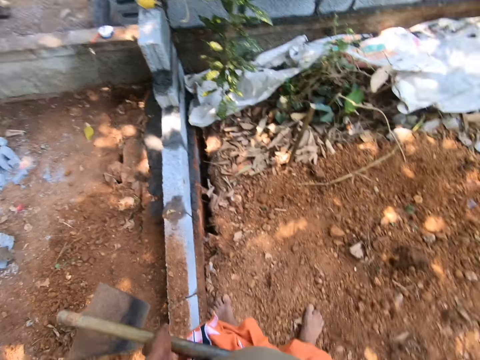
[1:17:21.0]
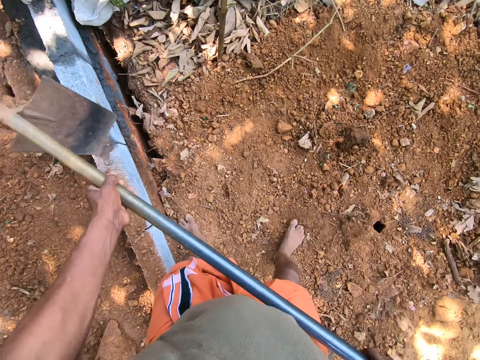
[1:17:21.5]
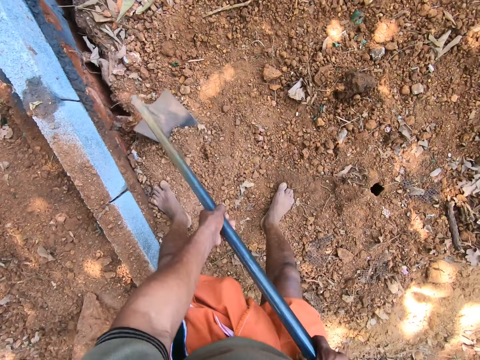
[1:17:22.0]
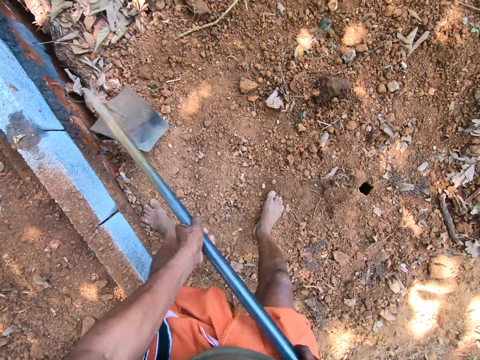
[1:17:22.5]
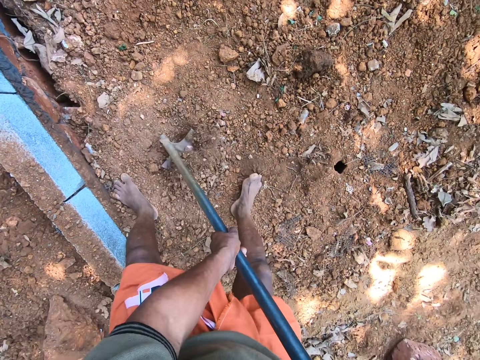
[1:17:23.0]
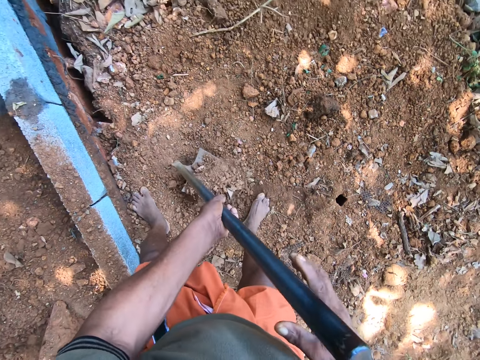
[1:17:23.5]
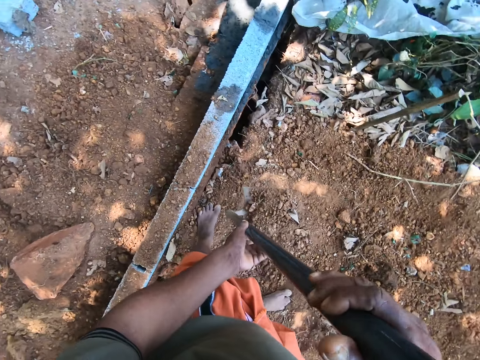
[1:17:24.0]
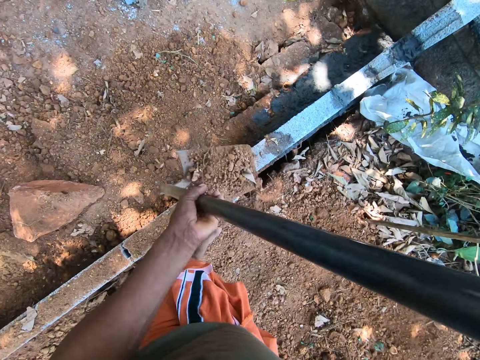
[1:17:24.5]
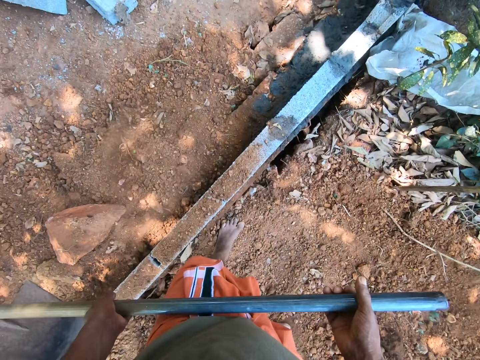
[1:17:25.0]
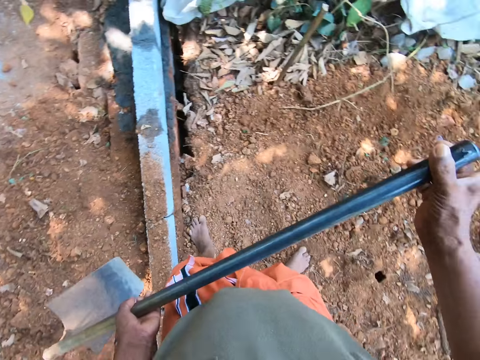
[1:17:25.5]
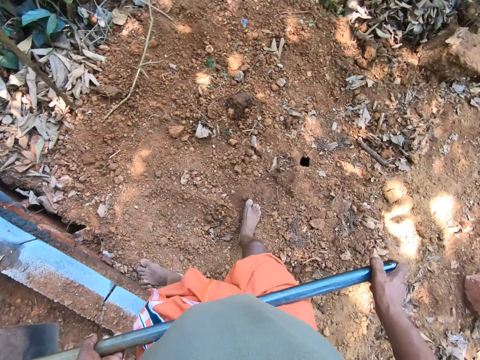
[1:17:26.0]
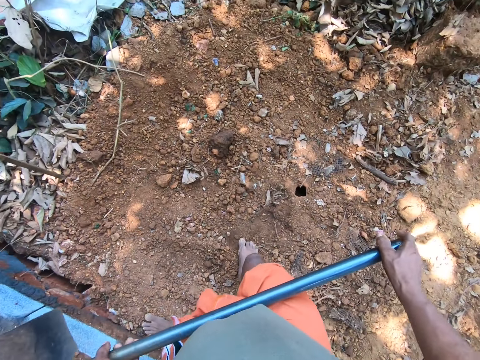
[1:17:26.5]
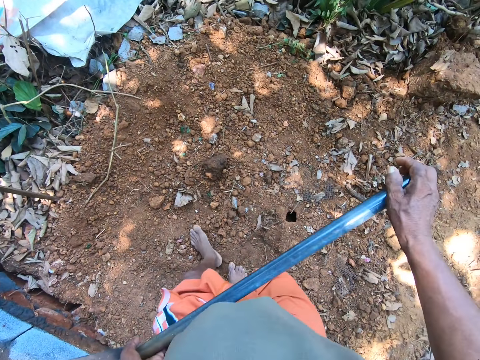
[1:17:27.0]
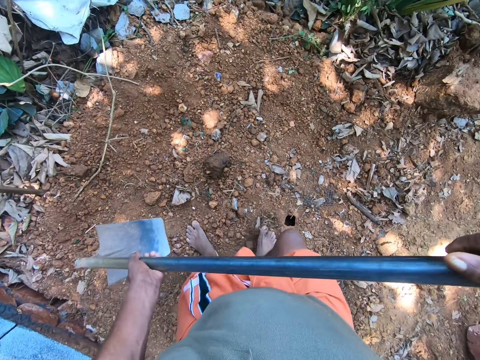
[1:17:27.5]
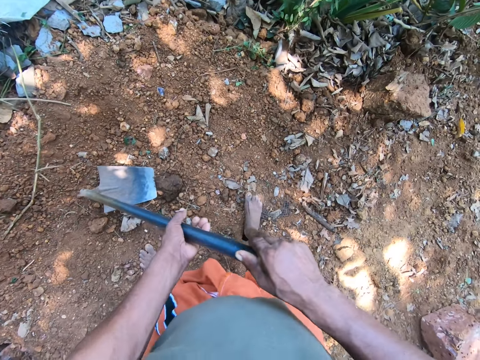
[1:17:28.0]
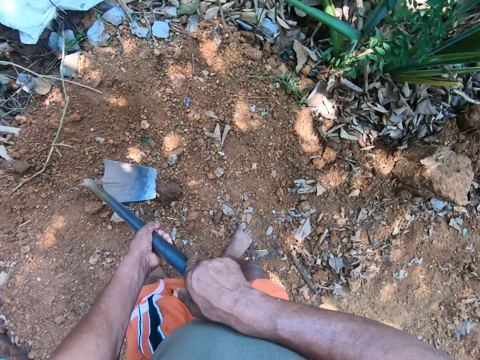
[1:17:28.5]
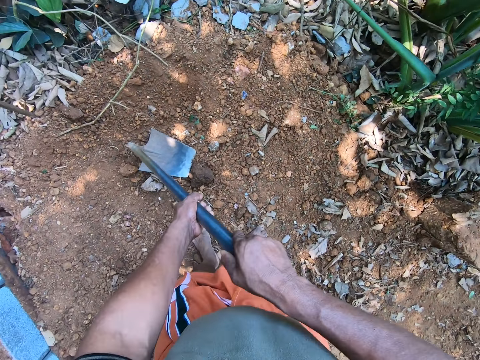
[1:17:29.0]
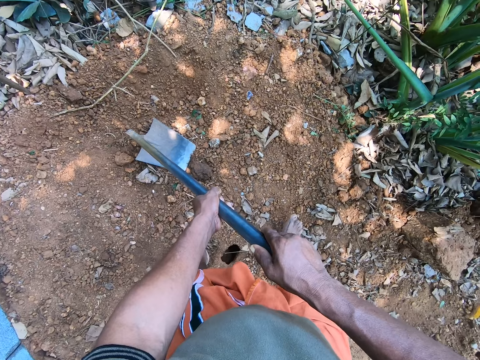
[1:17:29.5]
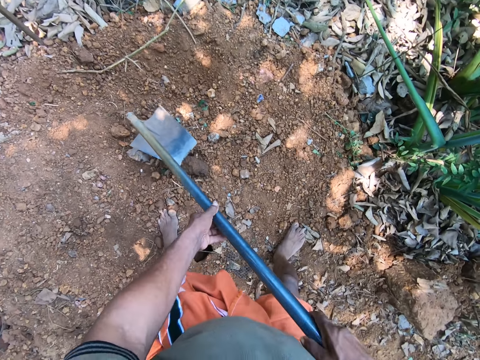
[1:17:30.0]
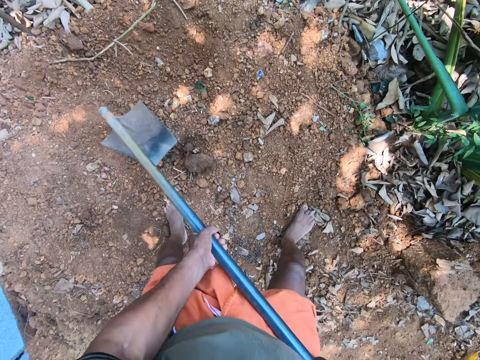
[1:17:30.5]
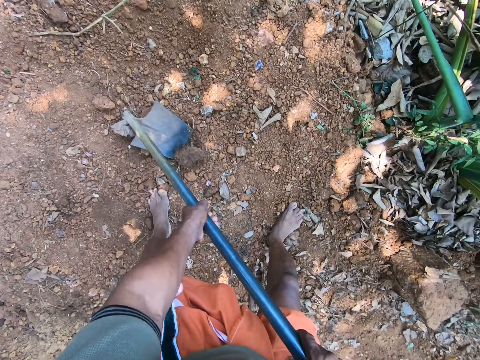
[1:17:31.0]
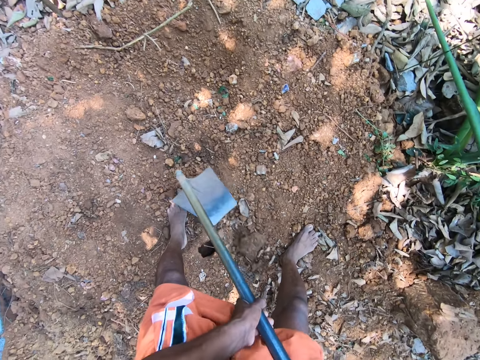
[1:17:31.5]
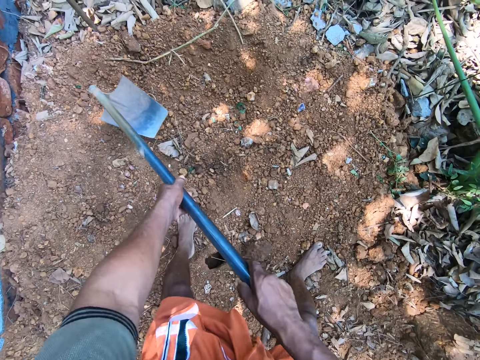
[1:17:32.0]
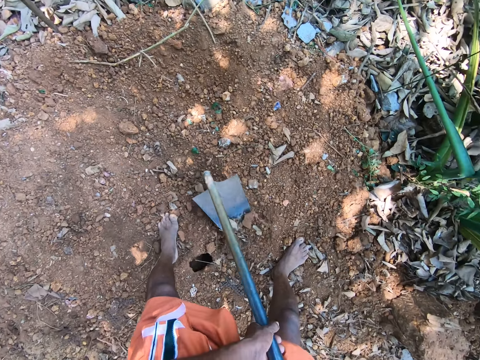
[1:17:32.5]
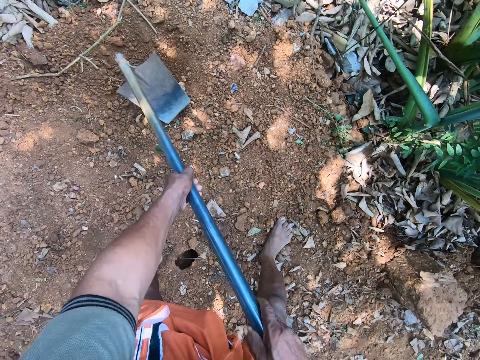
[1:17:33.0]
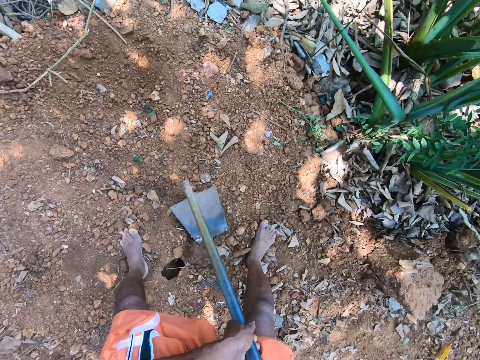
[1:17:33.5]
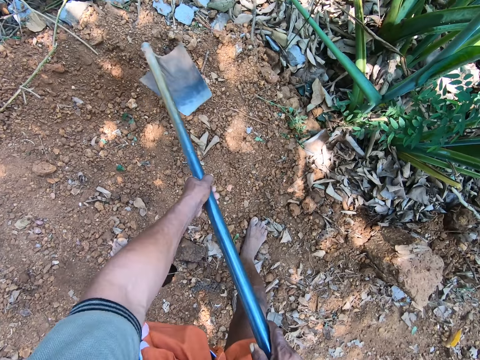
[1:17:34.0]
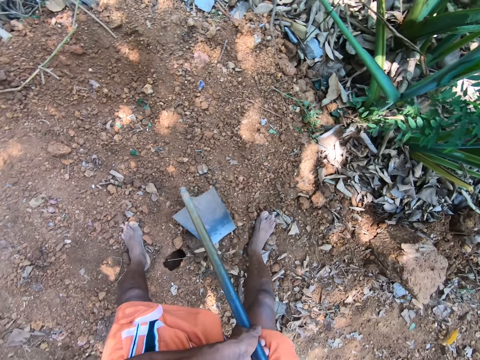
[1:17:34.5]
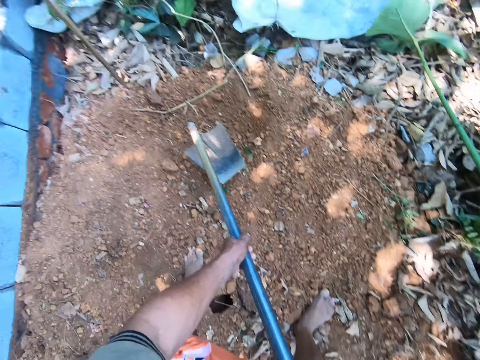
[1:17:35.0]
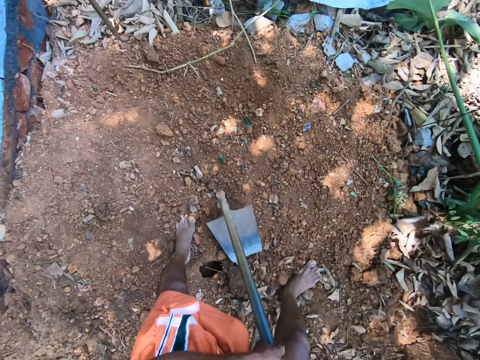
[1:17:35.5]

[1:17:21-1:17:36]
The camera wearer packs the sand with the hoe in his hands. He pours the sand on the ground with the hoe in his hands. He drops the hoe on the sand with both hands. He gathers the sand with the hoe in his hands.

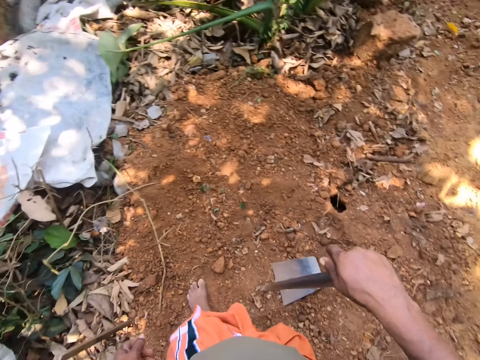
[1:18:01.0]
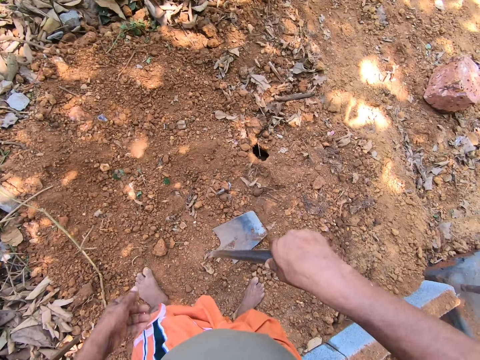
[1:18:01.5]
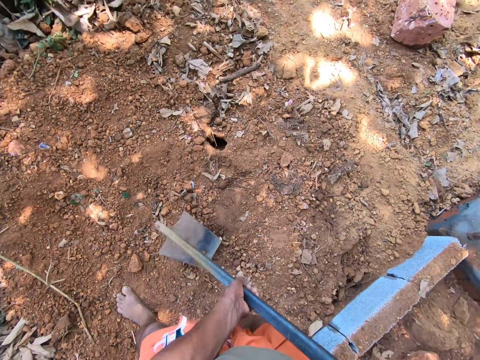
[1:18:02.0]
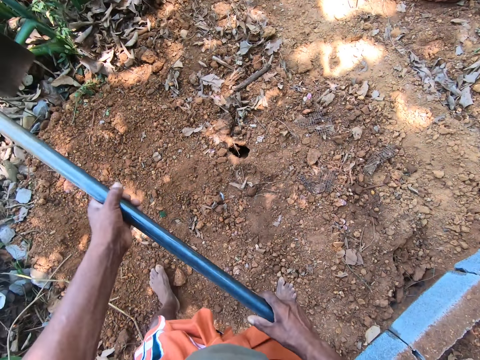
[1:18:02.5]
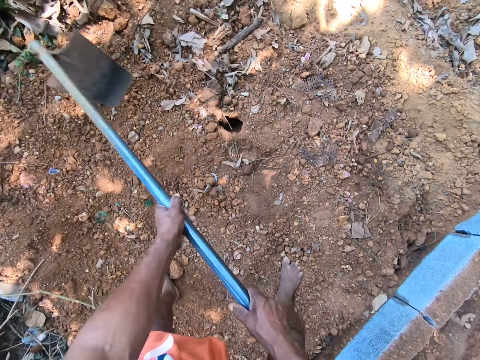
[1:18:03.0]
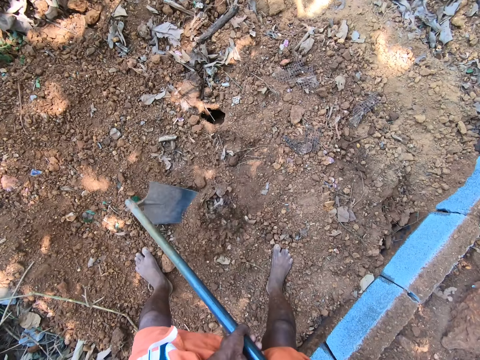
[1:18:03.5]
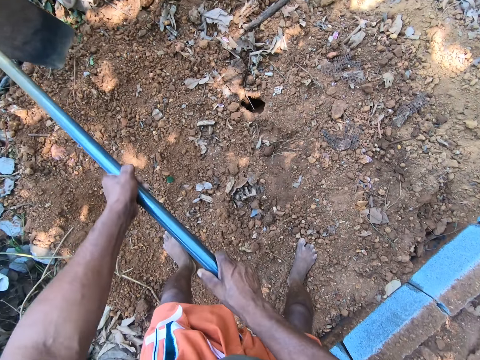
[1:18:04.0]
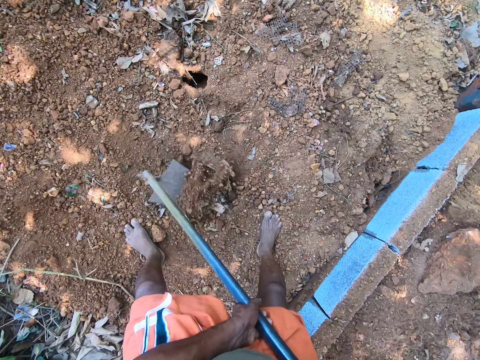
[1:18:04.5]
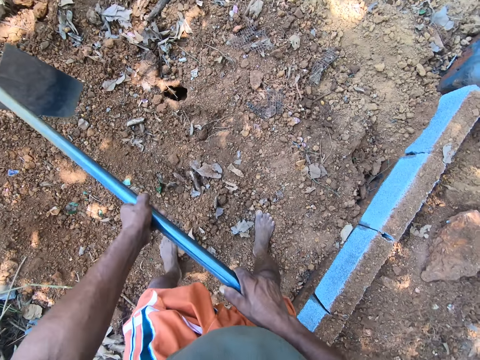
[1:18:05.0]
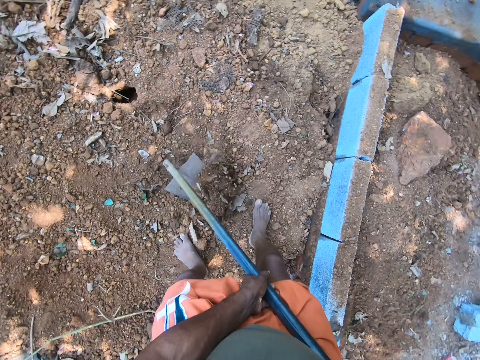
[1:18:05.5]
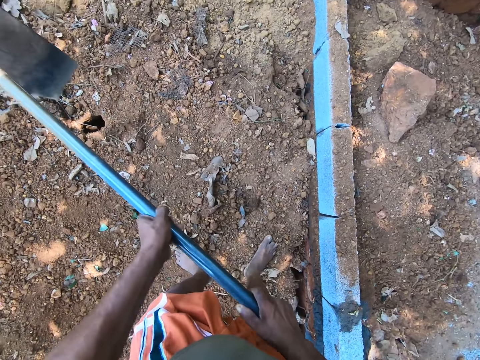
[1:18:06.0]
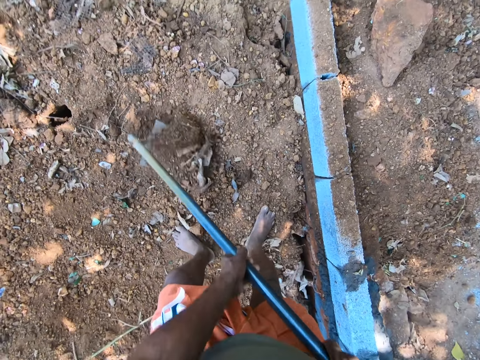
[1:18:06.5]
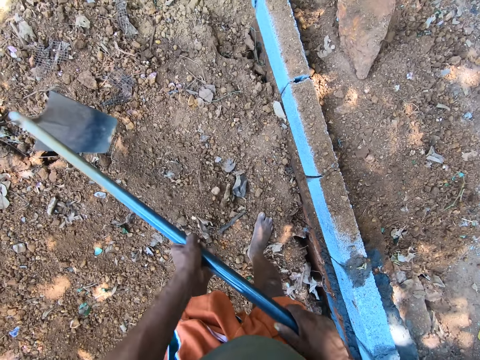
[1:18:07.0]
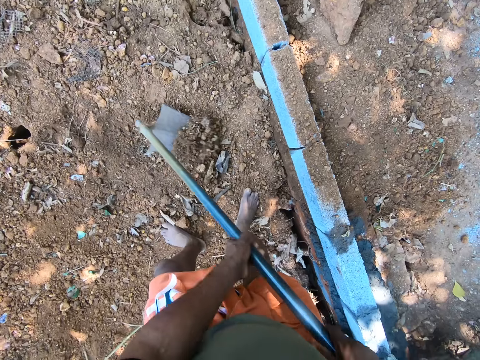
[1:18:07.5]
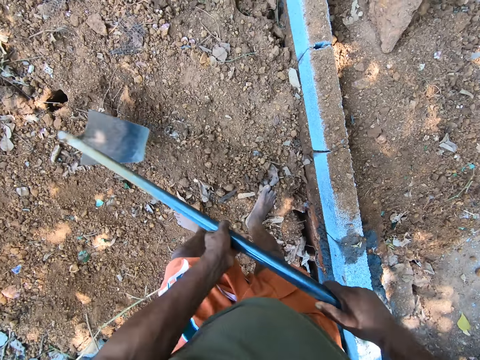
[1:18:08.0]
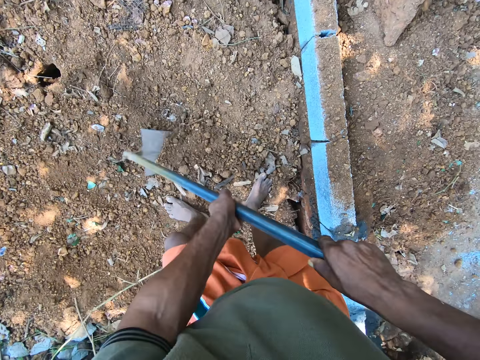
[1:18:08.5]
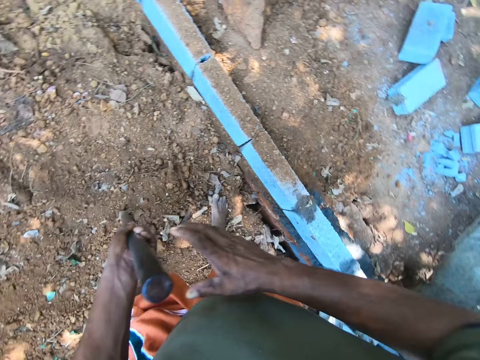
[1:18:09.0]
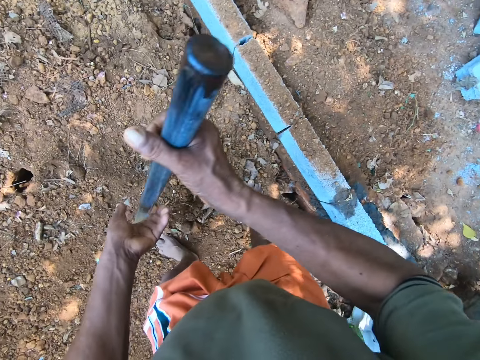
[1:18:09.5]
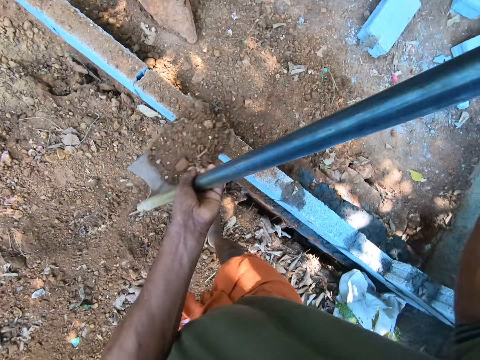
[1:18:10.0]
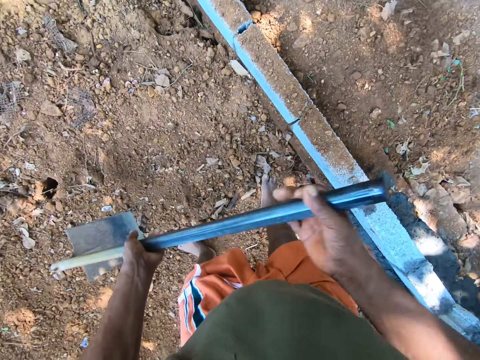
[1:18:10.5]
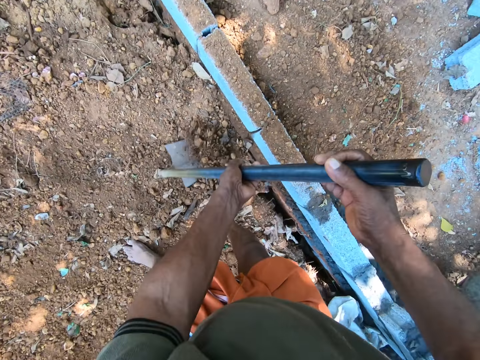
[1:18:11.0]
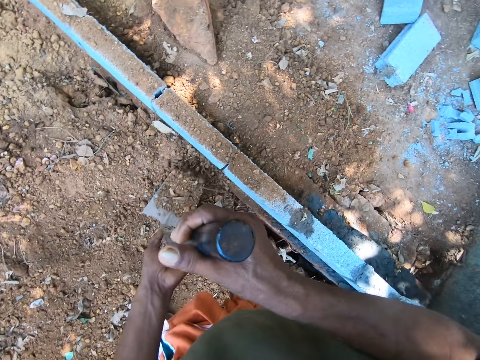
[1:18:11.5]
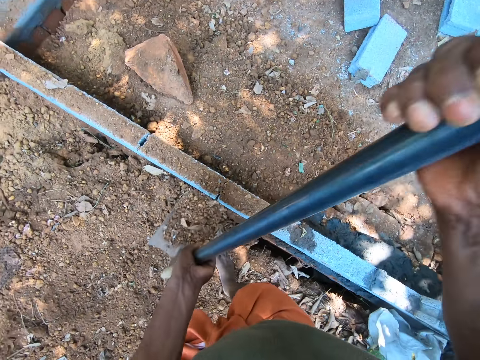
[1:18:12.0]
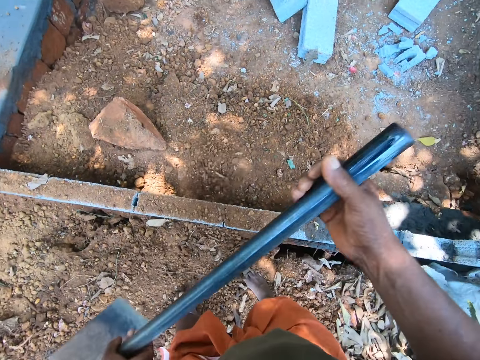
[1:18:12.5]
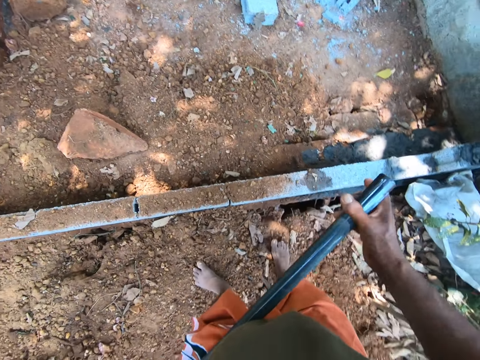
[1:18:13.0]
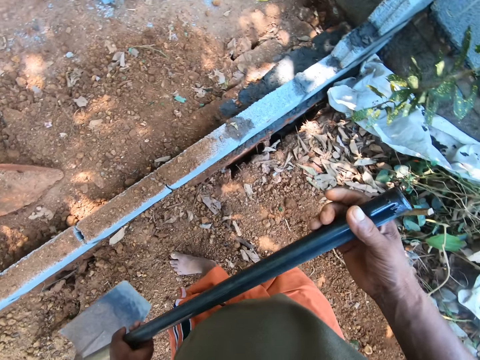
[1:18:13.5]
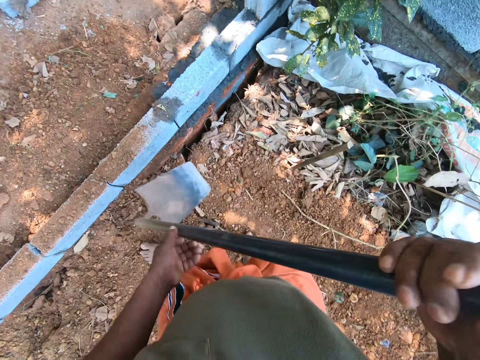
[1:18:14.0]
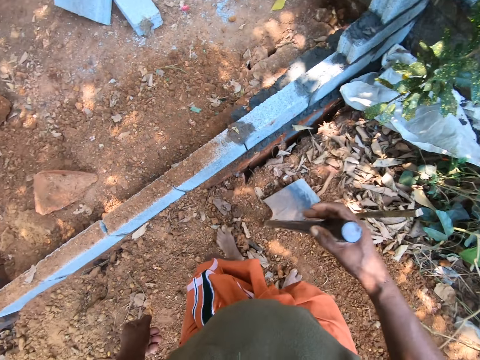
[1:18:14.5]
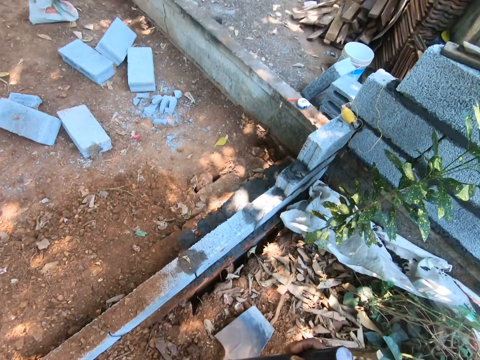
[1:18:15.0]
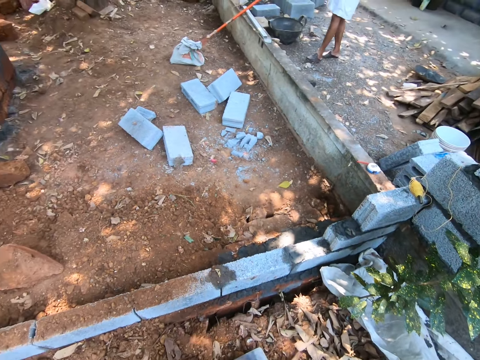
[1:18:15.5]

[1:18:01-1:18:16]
The camera wearer gathers sand with the hoe in his hands. He gathers the sand again. He packs the sand with the hoe in his hands. He pours the sand on the ground with the hoe in his hands. He packs the sand with the hoe in his hands. He pours the sand on the ground with the hoe in his hands. He drops the hoe on the sand with both hands.
